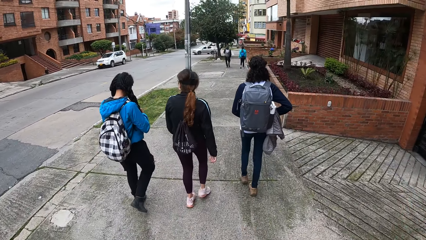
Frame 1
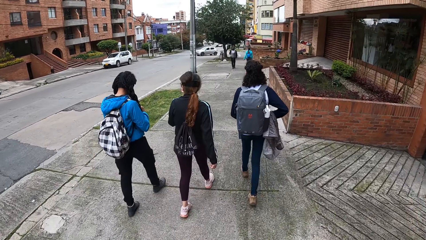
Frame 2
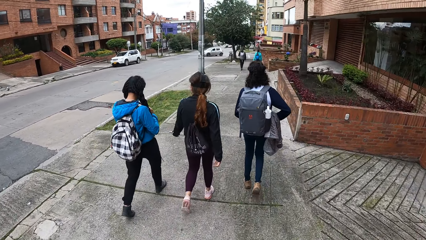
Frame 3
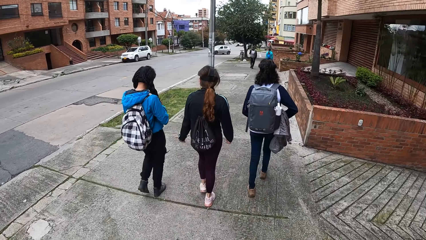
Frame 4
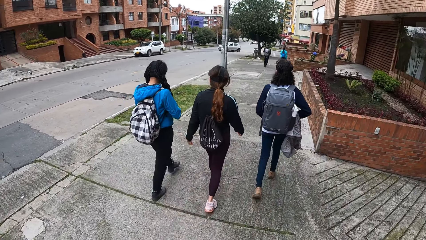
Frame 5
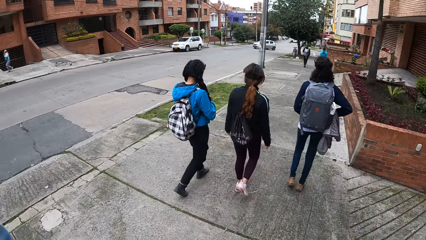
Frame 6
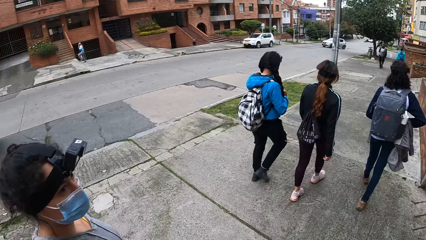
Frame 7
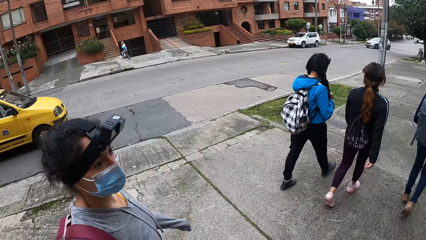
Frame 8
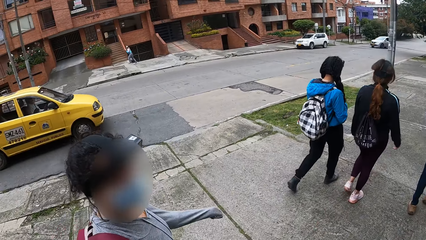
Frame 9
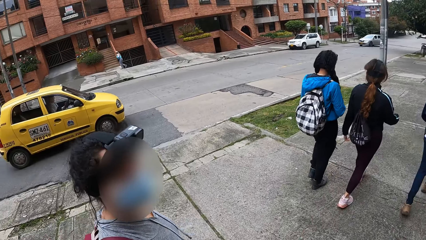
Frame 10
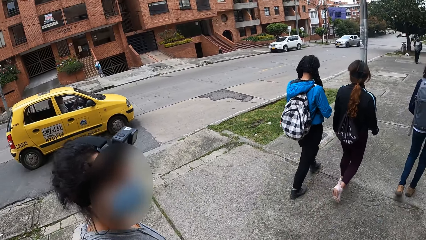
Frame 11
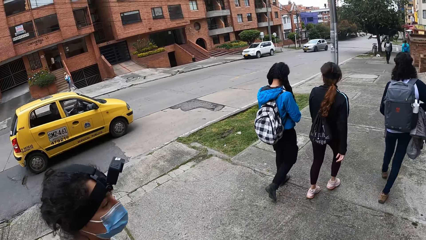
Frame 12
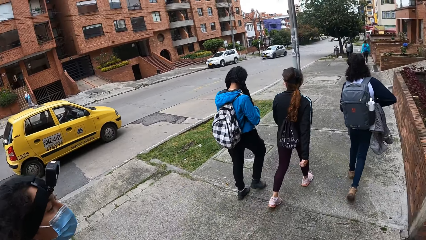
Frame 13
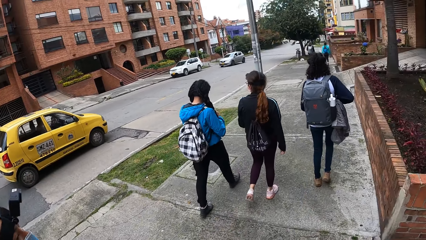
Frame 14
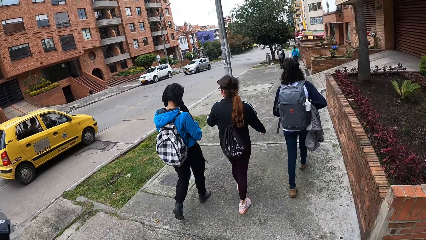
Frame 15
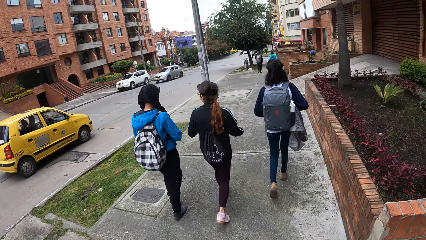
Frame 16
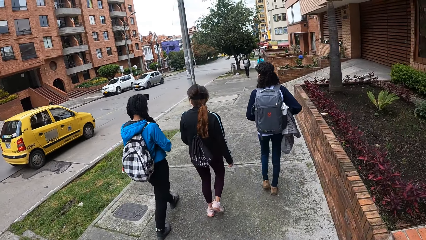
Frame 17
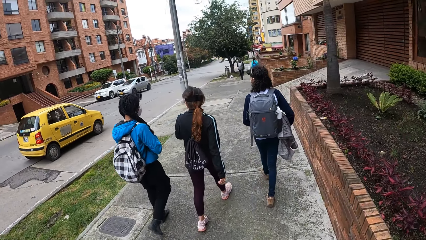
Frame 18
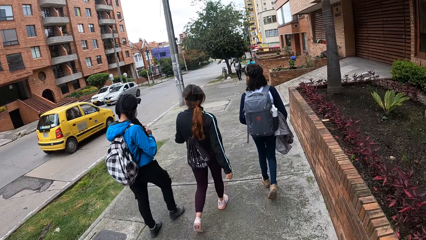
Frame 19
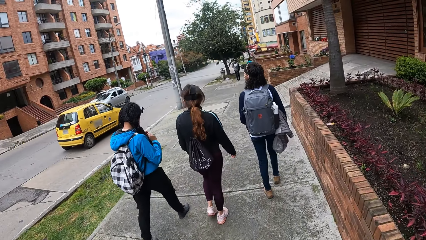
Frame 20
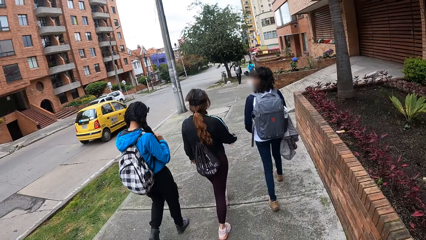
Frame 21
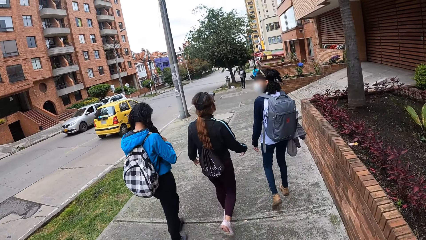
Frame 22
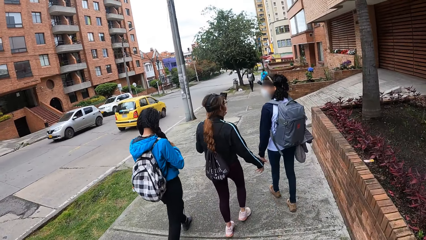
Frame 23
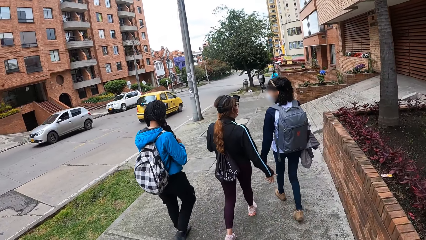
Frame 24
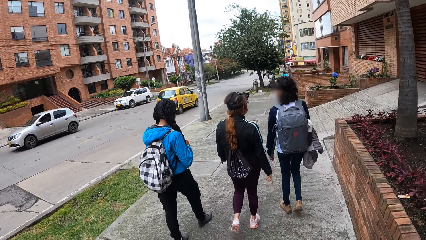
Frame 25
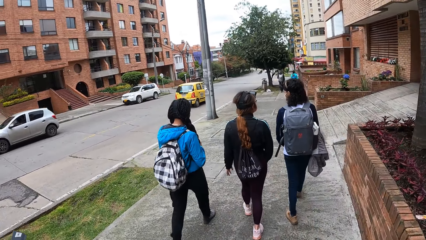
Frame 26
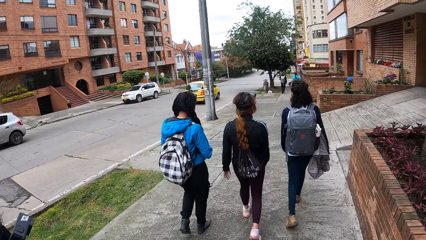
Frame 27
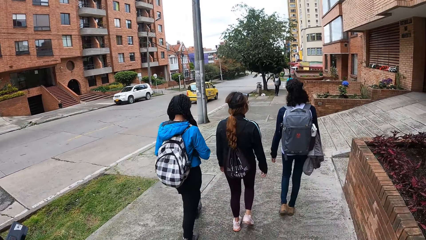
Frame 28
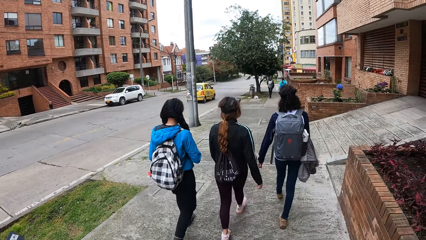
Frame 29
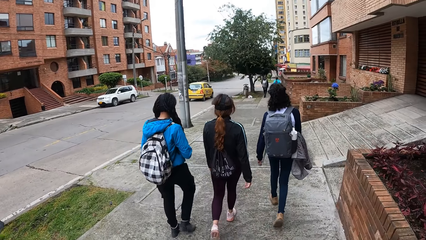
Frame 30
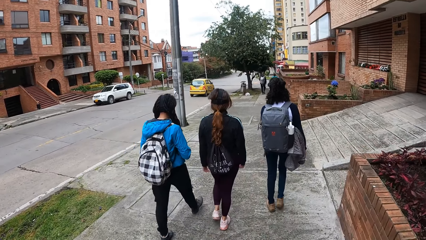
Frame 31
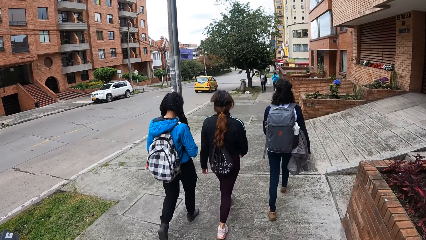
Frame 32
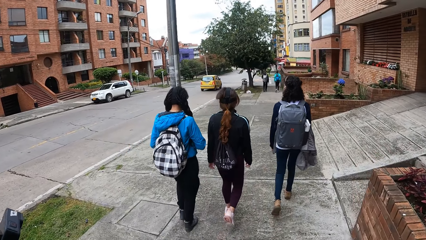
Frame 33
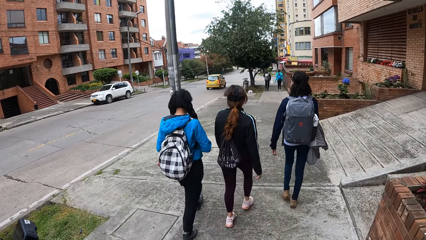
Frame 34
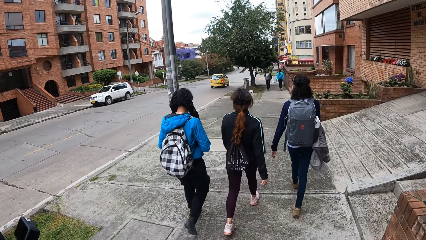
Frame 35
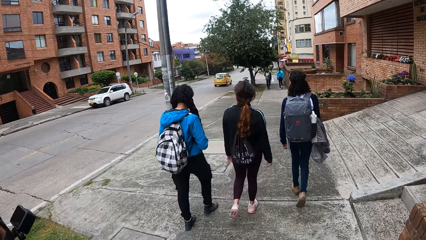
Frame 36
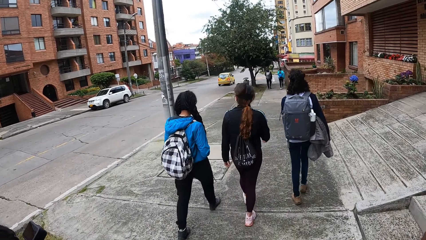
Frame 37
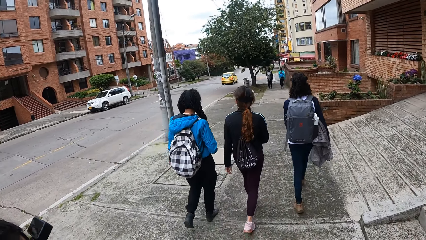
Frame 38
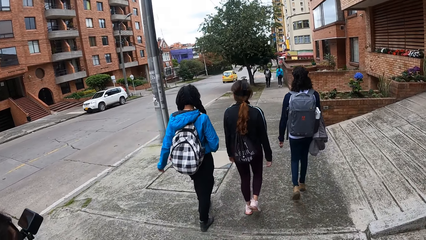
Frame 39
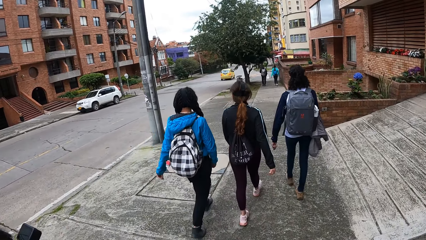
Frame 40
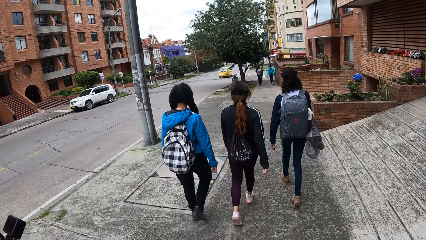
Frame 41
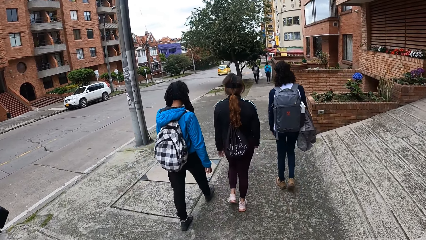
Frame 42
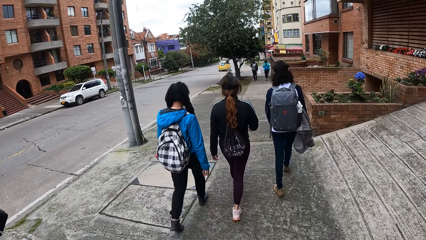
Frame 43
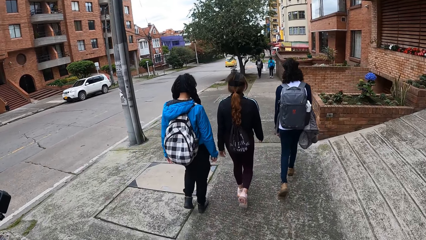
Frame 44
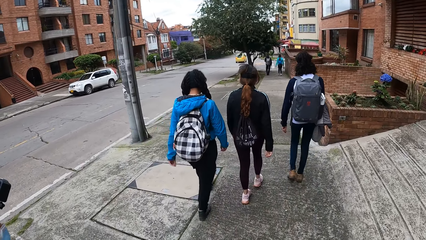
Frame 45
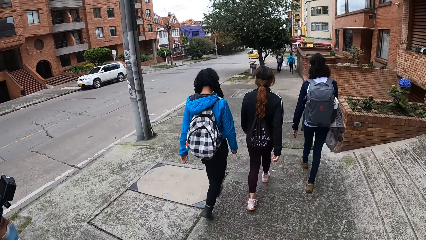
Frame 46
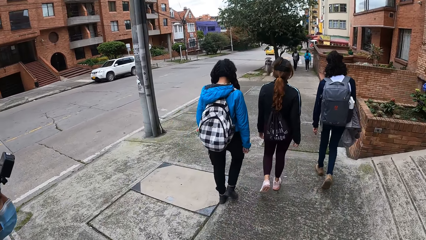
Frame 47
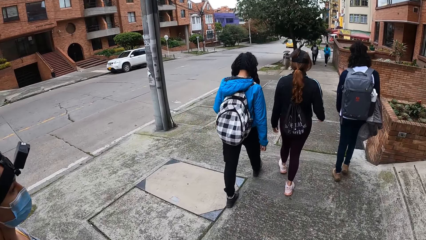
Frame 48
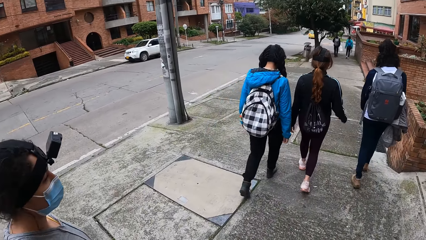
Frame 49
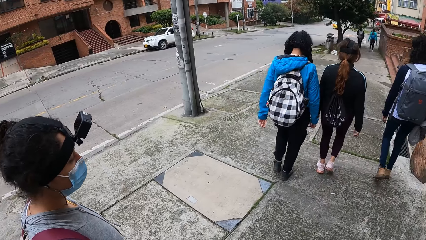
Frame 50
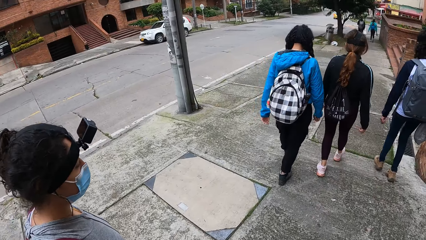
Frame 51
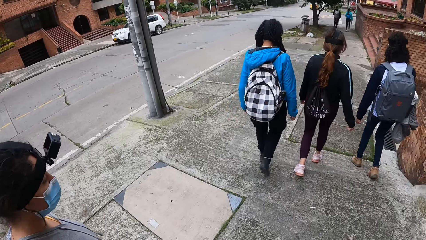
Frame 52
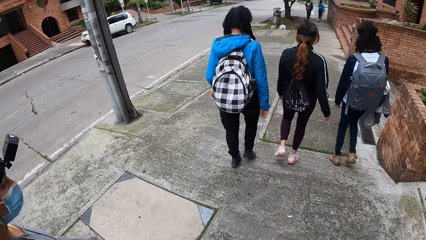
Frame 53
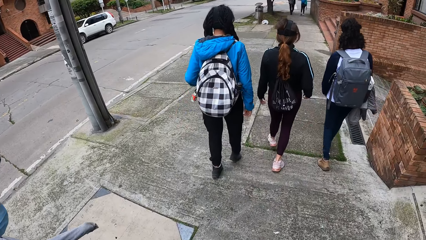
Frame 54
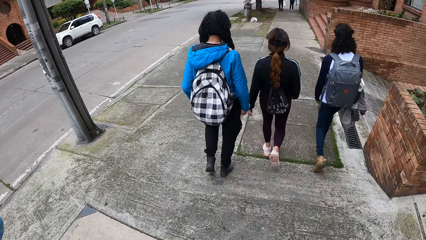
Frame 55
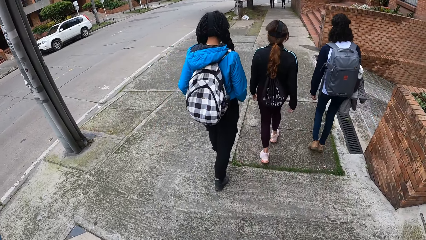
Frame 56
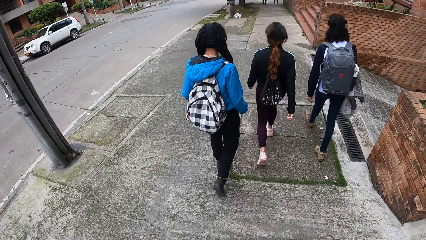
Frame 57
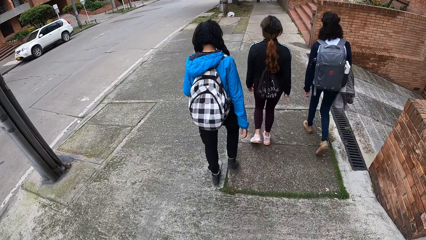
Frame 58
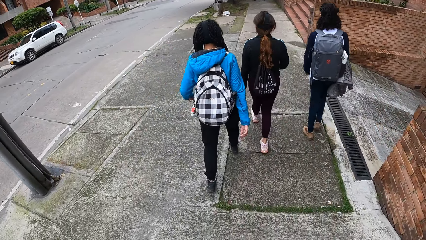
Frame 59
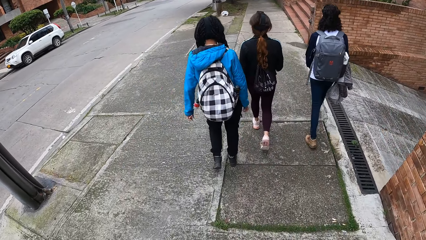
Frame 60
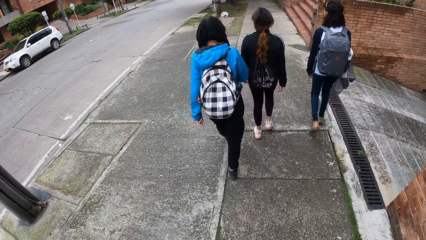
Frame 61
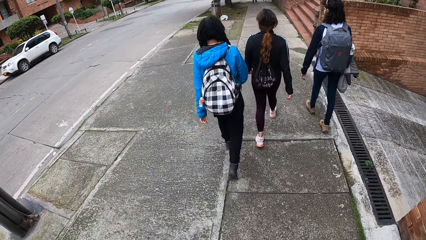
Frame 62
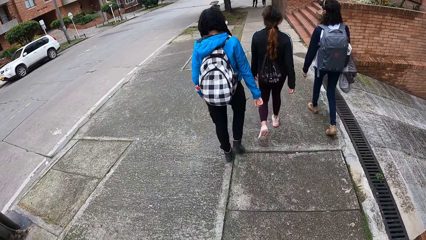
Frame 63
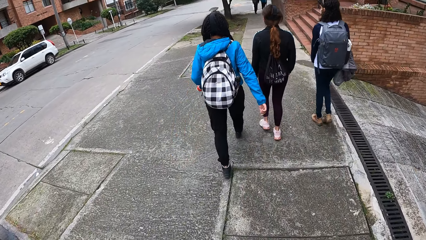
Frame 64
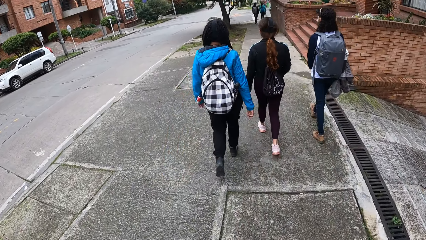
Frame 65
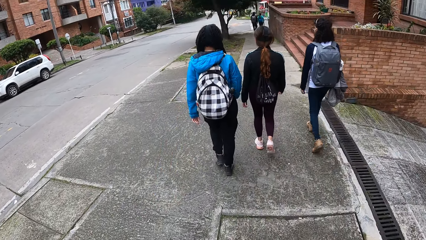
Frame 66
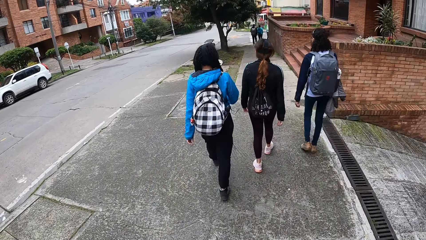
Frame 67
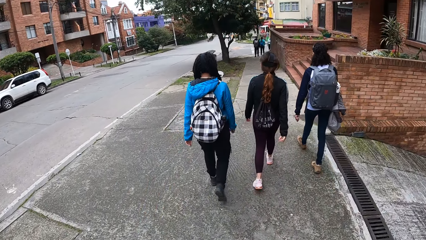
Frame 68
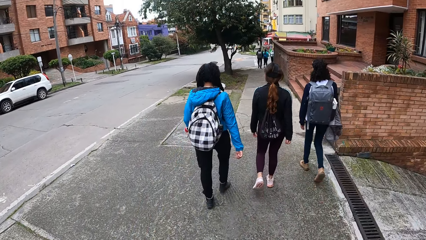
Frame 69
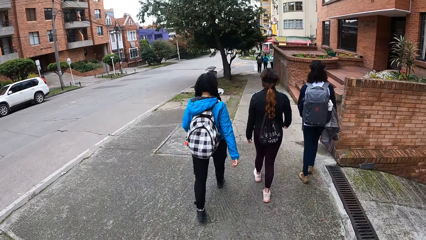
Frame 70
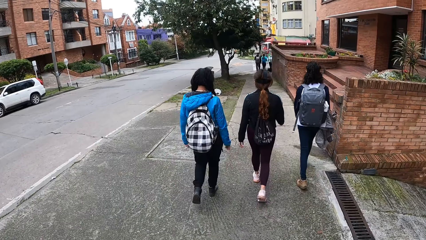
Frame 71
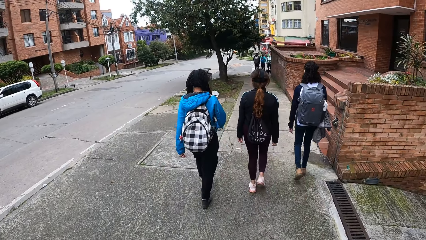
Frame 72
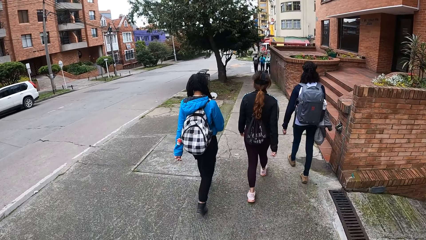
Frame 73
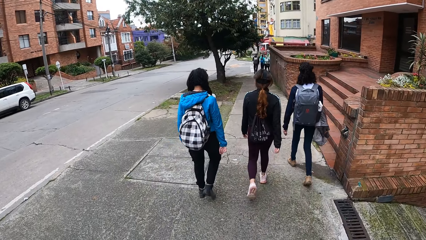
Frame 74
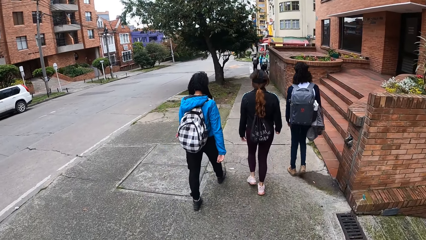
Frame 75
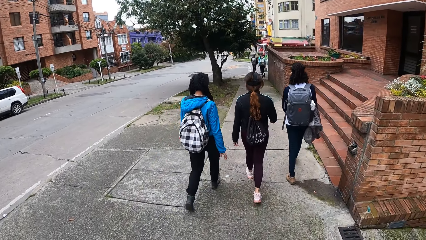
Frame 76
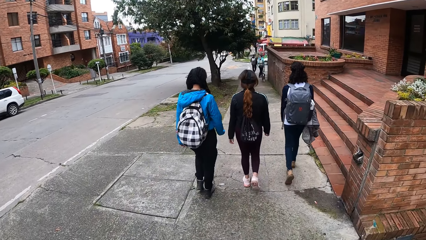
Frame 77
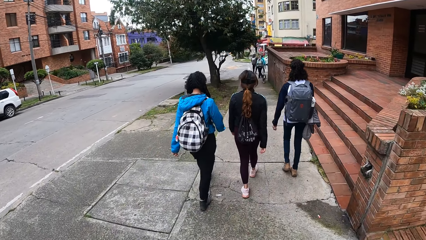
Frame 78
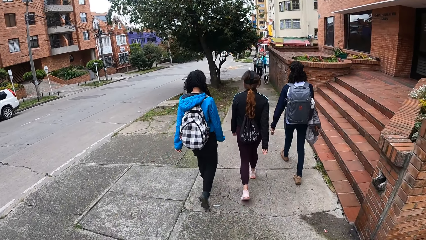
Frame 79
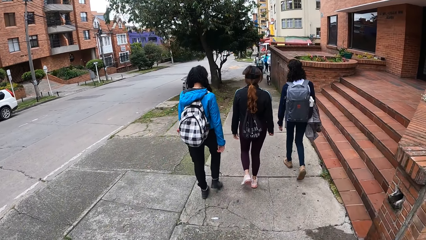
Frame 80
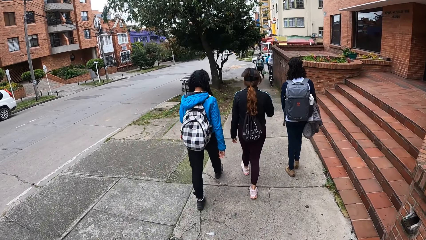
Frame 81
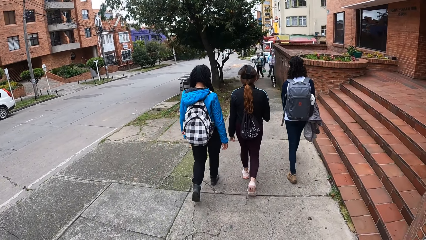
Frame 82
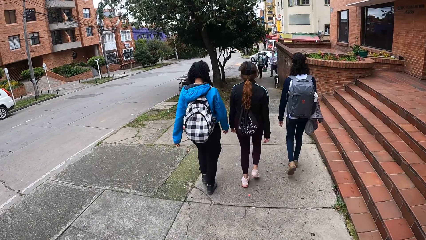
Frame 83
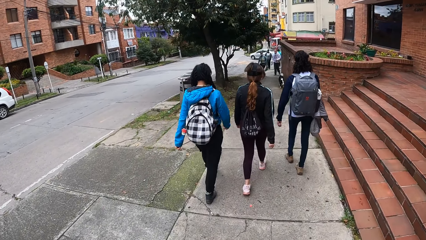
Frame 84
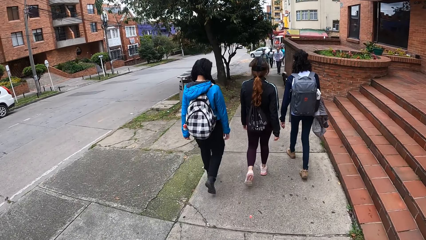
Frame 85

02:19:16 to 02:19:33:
A yellow car drives past the camera wearer. A woman converses with the camera wearer. The camera wearer walks along the road with the woman.
